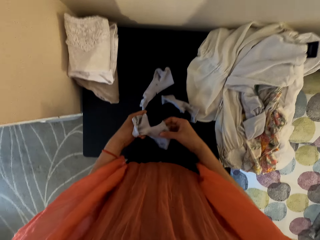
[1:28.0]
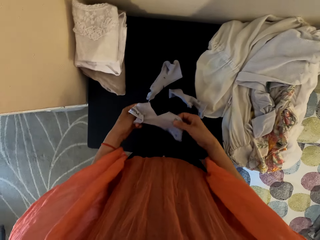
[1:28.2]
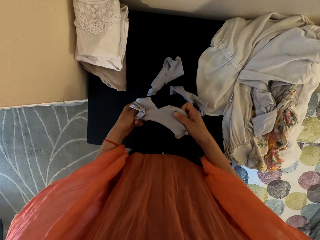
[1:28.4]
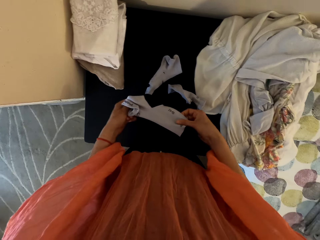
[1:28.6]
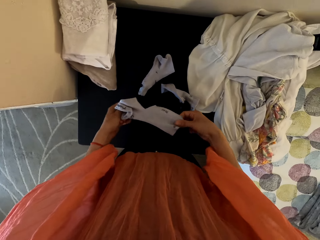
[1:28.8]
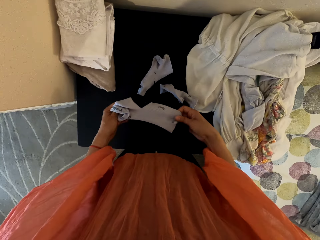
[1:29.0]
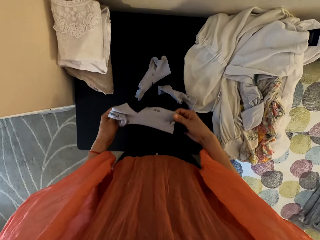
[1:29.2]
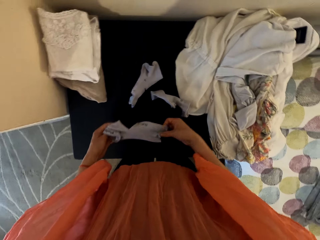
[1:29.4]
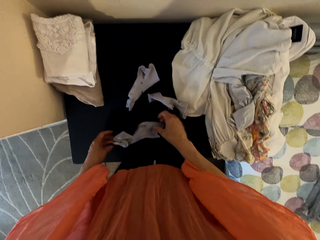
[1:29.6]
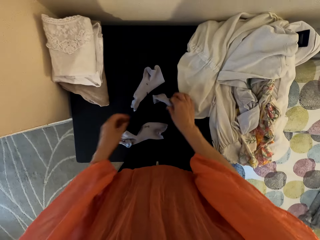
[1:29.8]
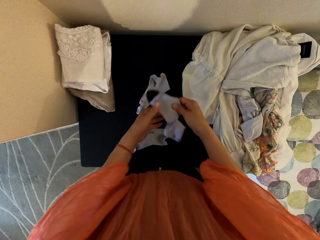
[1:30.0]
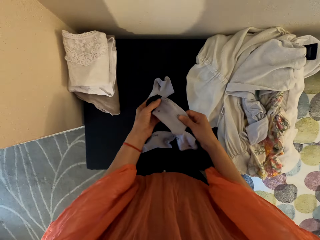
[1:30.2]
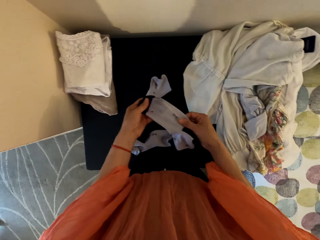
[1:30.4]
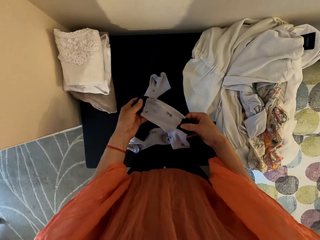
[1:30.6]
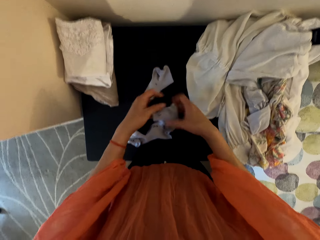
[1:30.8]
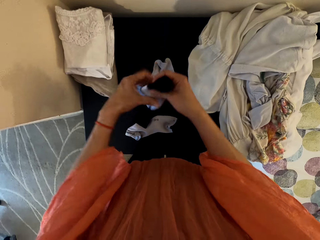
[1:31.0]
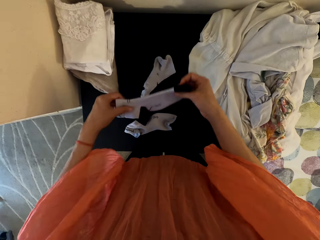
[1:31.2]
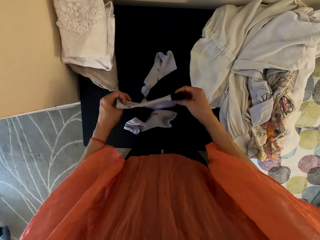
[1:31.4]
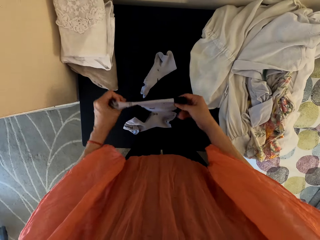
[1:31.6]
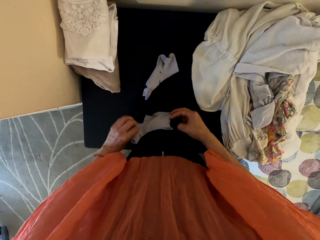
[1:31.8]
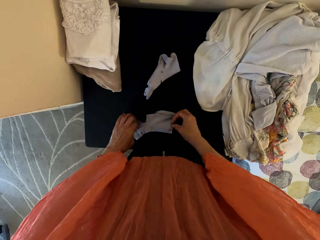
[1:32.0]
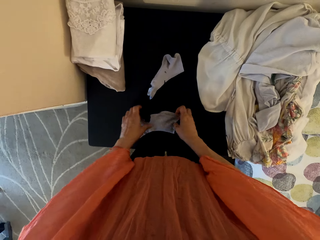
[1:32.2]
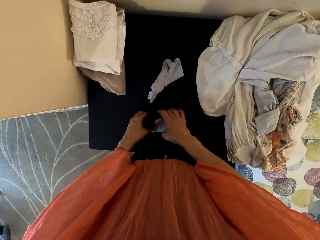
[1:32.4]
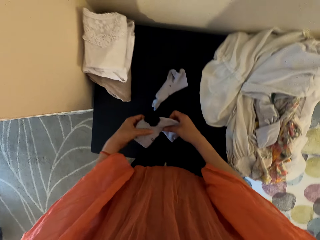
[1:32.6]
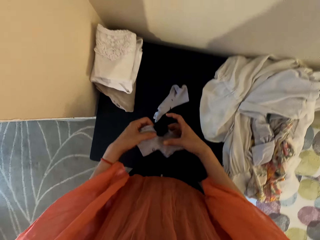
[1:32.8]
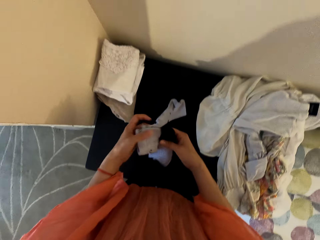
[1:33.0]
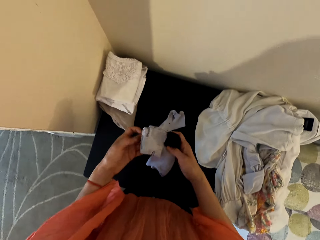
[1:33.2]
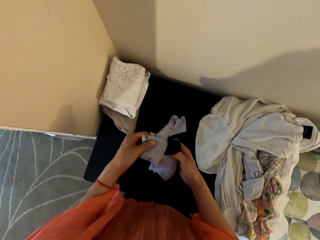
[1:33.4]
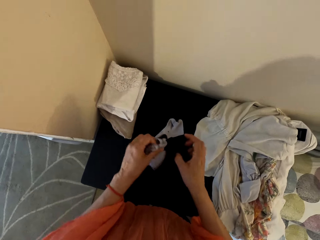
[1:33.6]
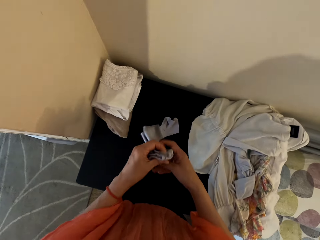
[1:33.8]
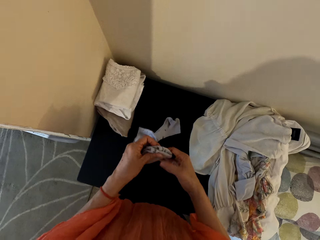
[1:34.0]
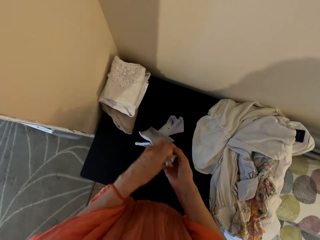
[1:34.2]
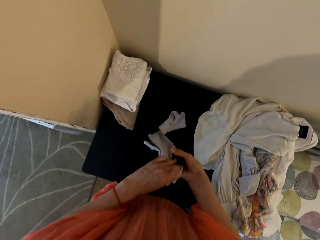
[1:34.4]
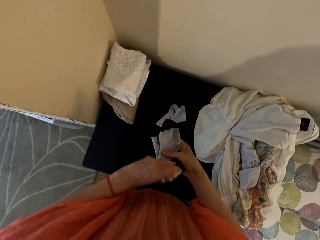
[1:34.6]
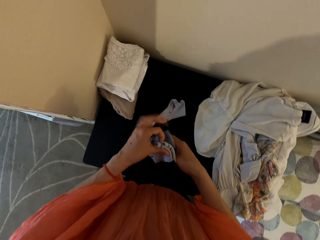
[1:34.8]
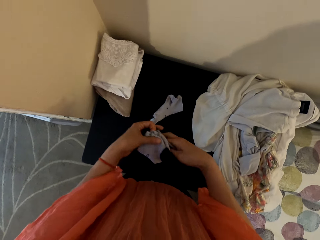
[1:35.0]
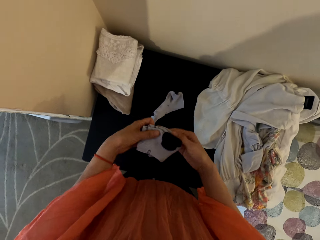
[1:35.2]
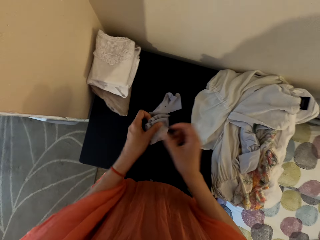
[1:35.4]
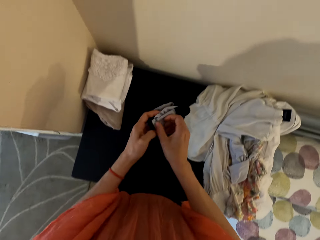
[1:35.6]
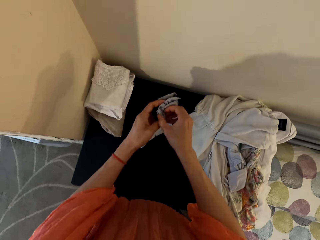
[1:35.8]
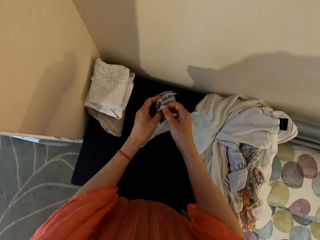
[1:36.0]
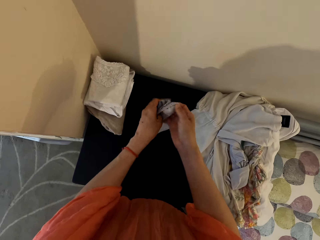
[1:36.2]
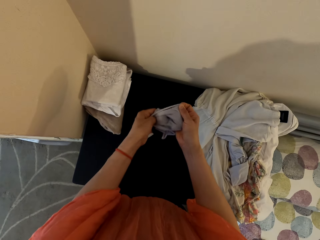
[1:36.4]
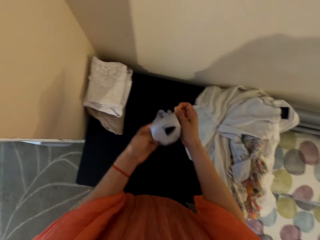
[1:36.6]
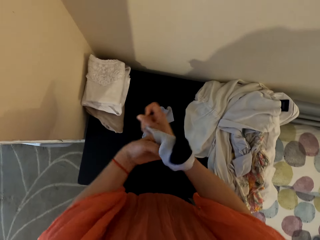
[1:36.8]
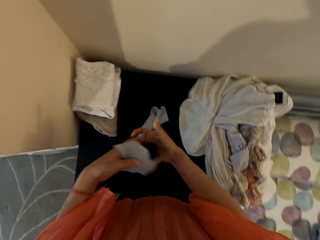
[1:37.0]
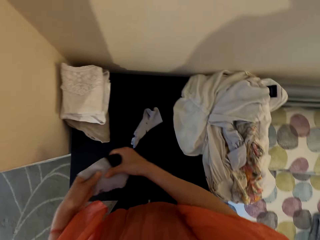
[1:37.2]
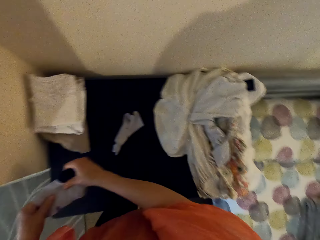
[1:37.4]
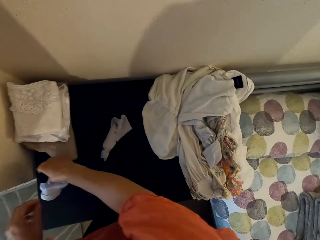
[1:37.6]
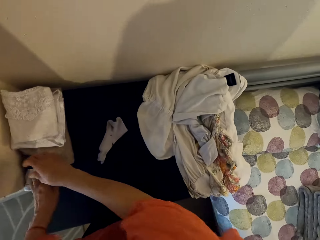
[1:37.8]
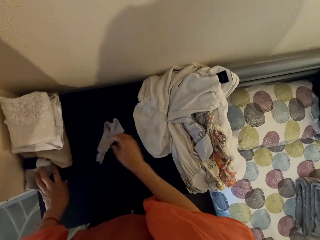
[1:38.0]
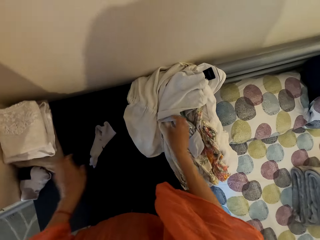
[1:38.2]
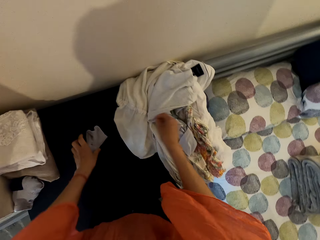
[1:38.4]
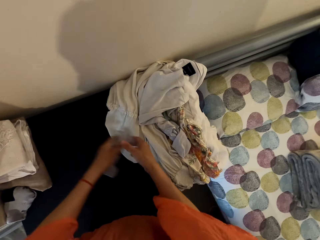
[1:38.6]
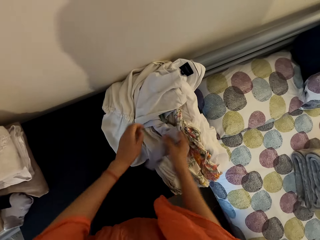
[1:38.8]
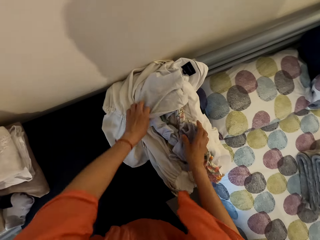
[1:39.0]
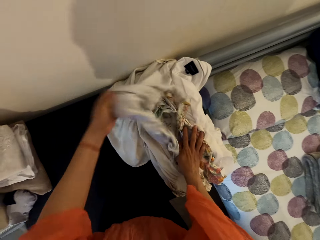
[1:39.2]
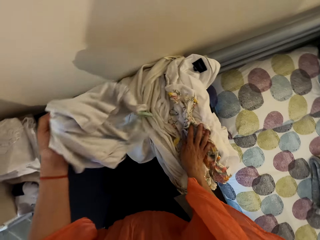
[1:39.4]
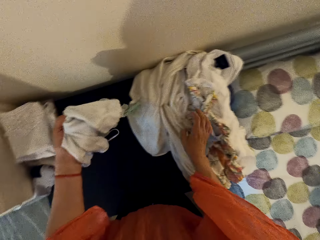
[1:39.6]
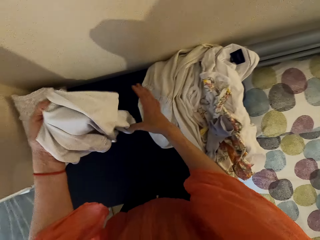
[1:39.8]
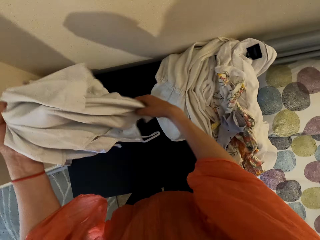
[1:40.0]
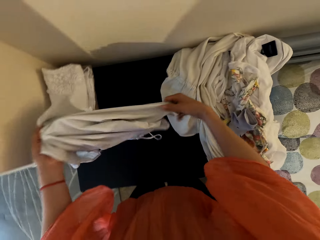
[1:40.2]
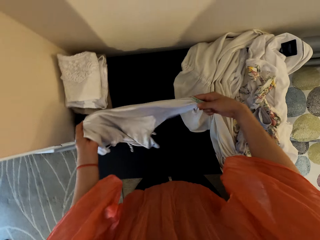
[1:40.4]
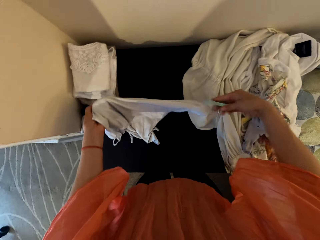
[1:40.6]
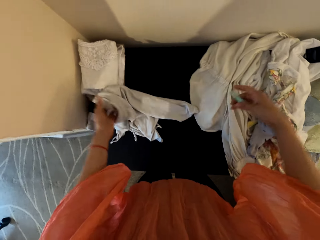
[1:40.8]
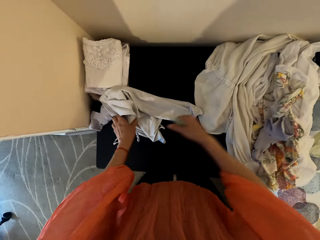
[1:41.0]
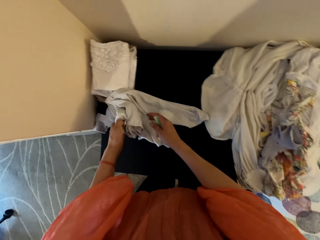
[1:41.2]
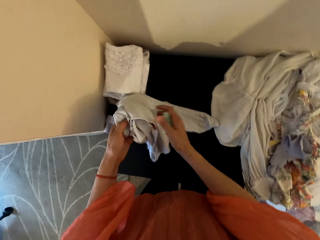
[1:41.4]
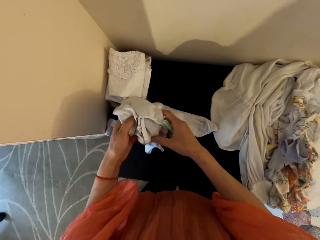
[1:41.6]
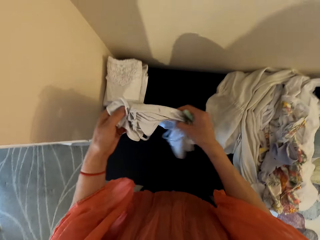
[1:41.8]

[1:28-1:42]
The camera wearer puts the sock on the table. They pick up a sock. They put the sock on the table. They pick up socks from the table. They put the socks on the table. They pick up a top.

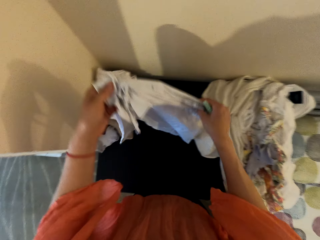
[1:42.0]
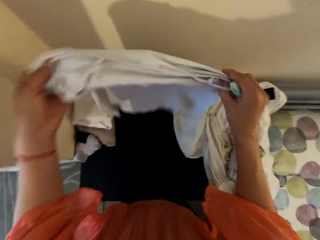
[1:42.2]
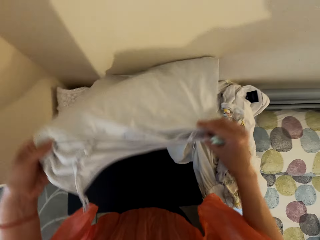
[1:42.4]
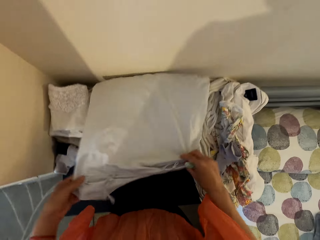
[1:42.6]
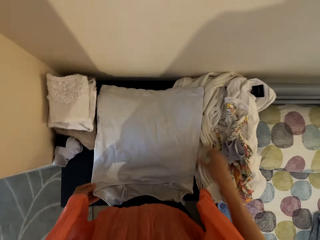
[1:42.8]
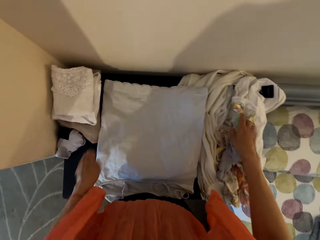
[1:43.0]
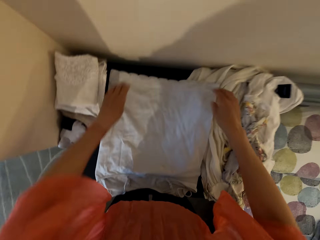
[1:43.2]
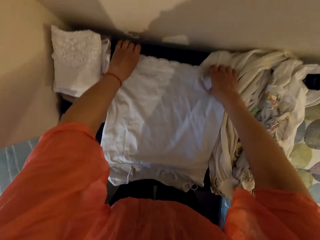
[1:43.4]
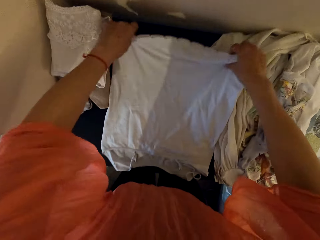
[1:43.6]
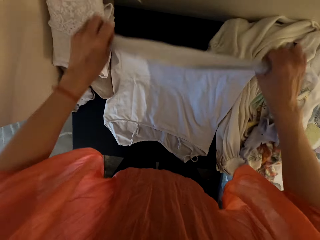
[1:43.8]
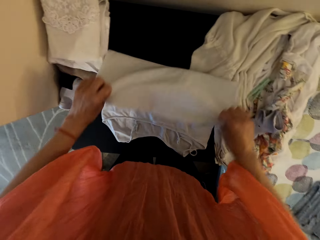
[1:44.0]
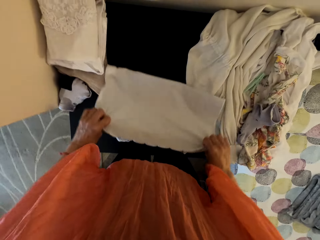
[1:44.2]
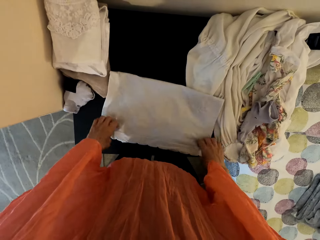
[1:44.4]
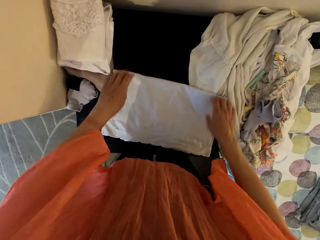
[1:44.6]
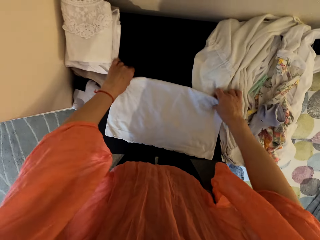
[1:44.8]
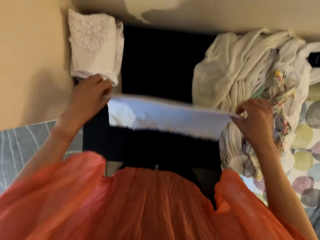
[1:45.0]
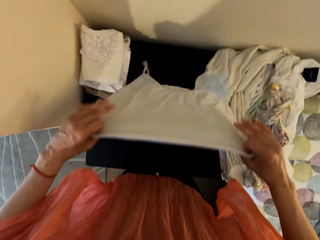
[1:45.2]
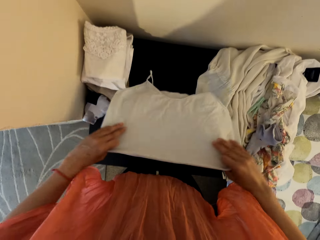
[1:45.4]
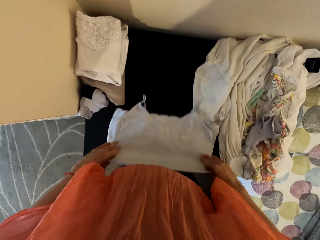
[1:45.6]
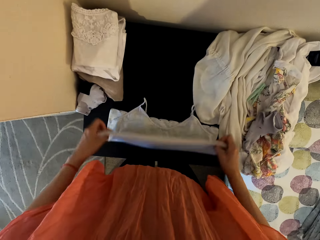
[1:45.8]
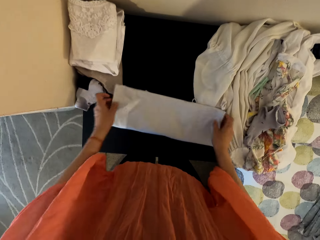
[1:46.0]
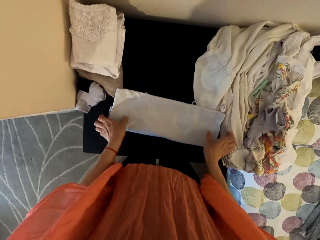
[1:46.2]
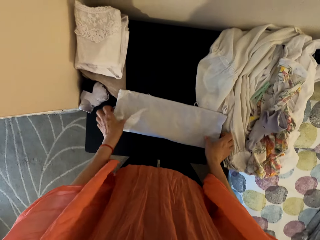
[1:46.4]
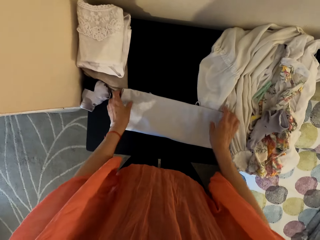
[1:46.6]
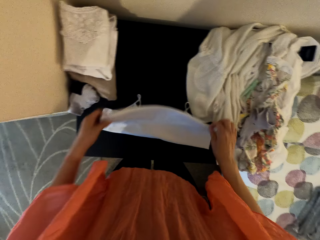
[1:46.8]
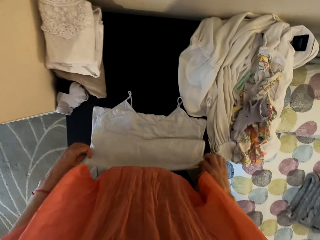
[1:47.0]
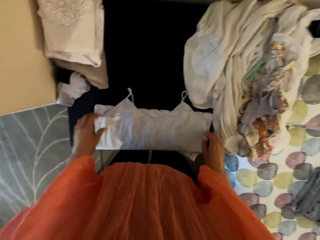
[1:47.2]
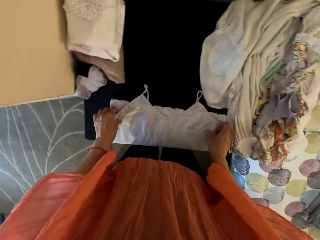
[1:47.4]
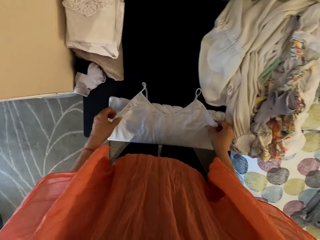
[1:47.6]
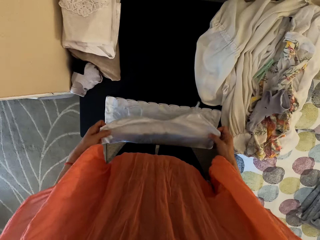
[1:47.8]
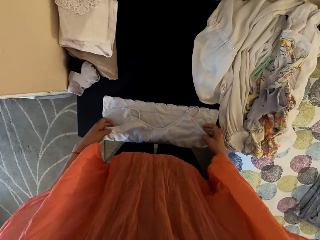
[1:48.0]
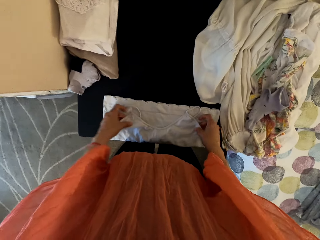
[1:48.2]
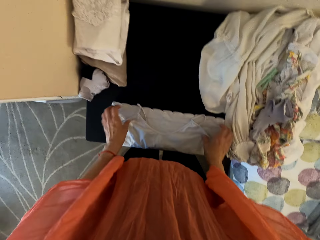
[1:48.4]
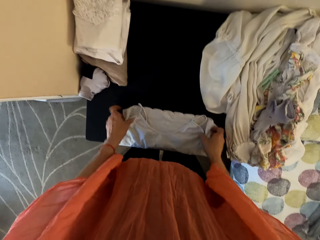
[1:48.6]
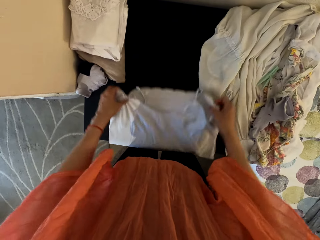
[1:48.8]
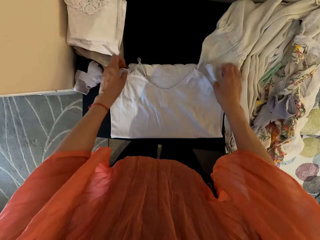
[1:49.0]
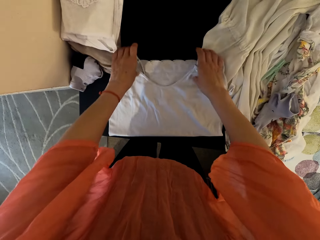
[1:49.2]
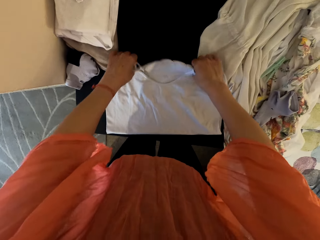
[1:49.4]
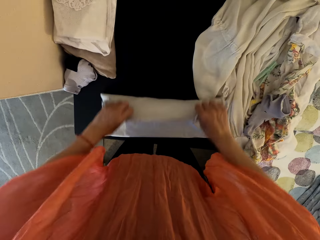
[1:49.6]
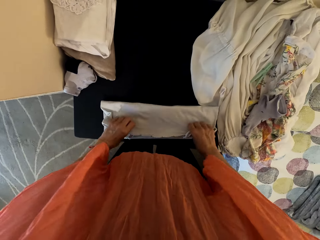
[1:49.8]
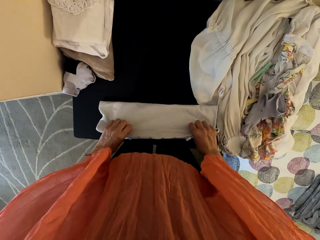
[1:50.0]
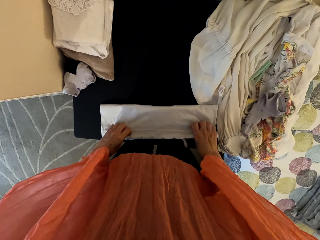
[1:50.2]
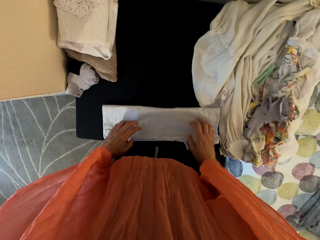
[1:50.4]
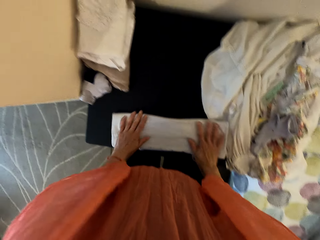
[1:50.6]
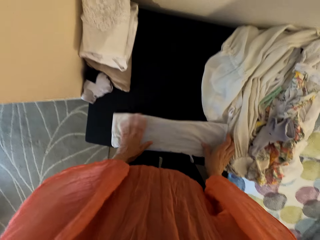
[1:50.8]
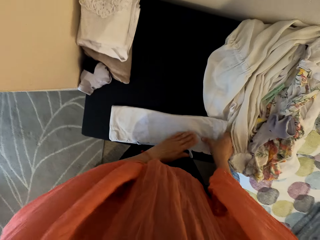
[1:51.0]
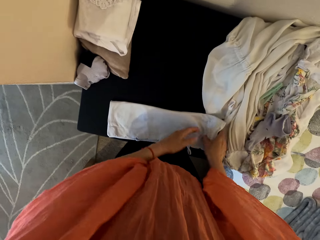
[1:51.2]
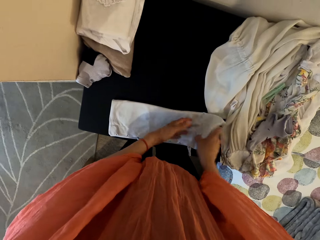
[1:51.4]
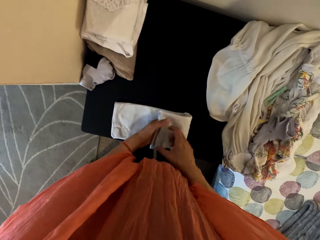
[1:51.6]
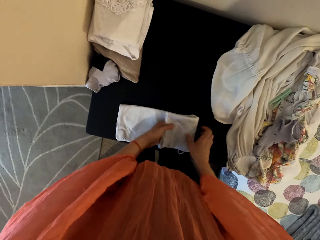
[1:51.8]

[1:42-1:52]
The camera wearer puts the top on the table. They fold the top.
